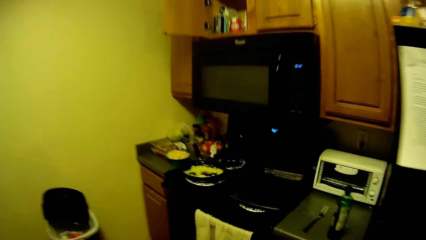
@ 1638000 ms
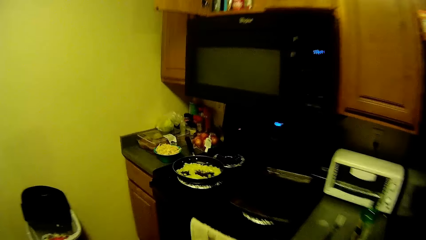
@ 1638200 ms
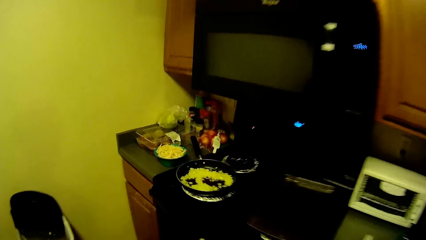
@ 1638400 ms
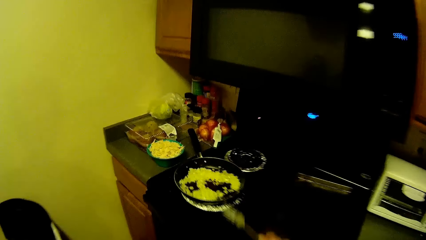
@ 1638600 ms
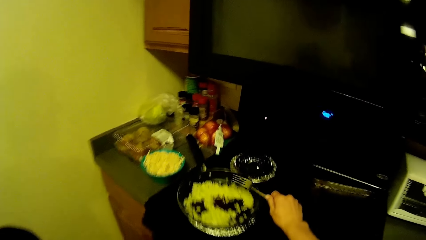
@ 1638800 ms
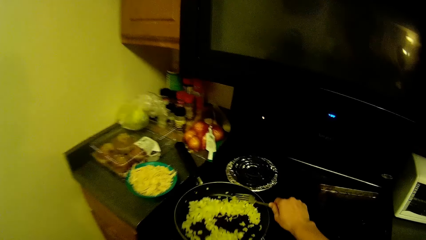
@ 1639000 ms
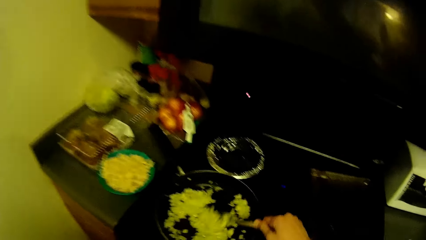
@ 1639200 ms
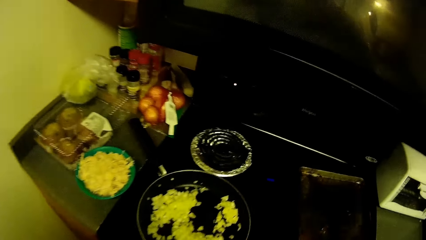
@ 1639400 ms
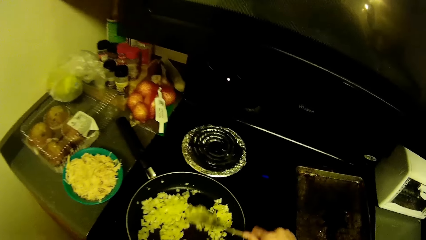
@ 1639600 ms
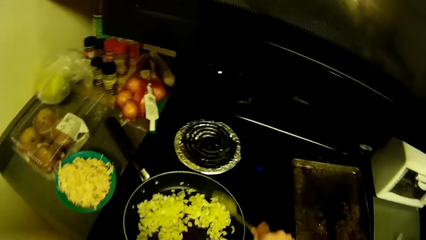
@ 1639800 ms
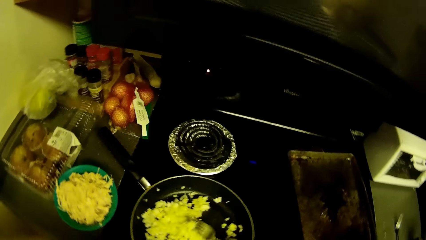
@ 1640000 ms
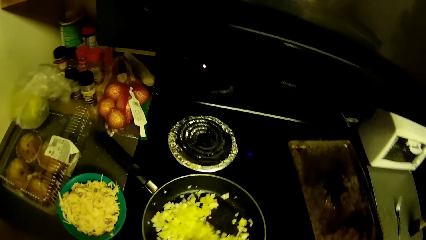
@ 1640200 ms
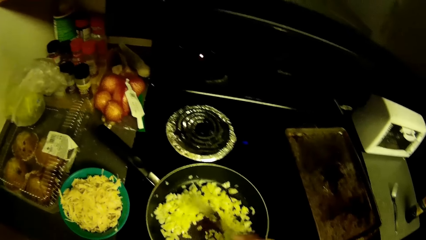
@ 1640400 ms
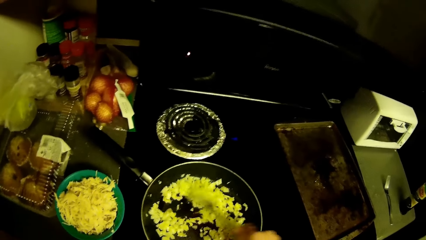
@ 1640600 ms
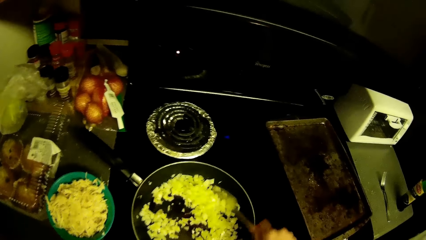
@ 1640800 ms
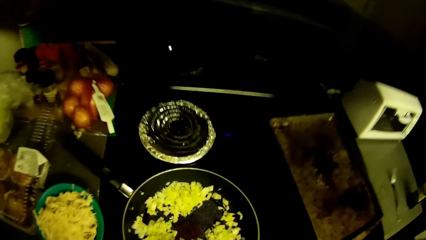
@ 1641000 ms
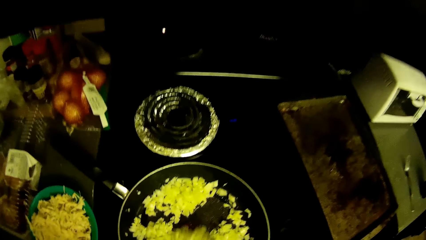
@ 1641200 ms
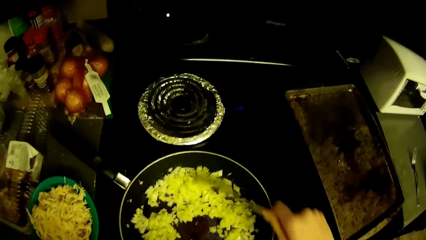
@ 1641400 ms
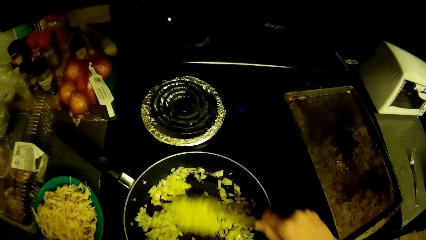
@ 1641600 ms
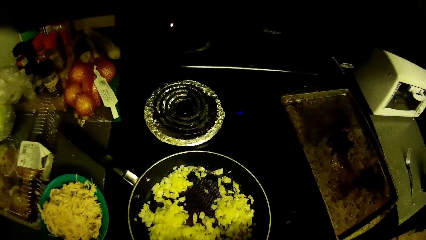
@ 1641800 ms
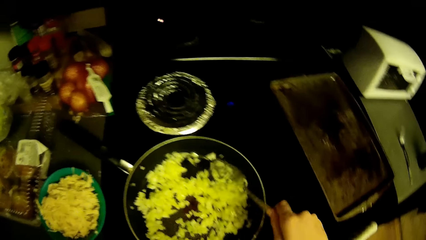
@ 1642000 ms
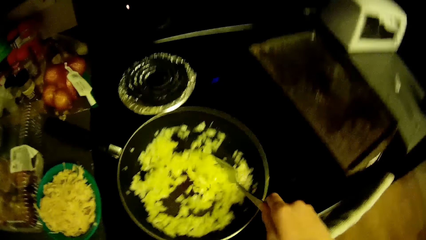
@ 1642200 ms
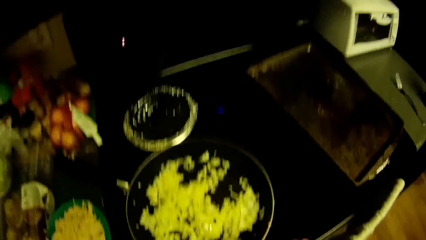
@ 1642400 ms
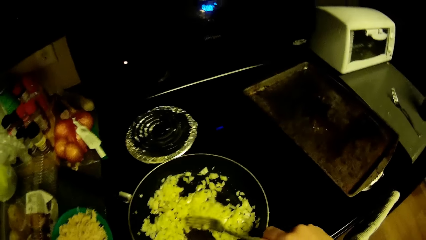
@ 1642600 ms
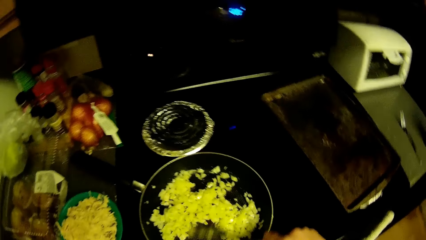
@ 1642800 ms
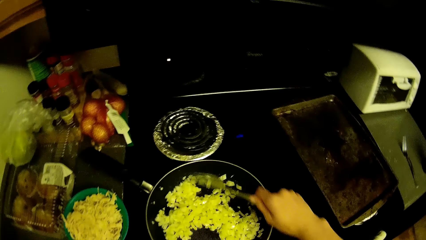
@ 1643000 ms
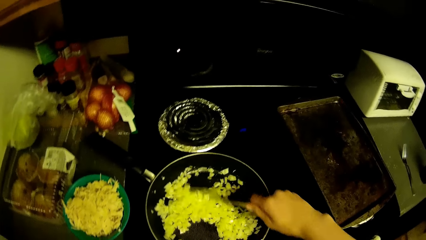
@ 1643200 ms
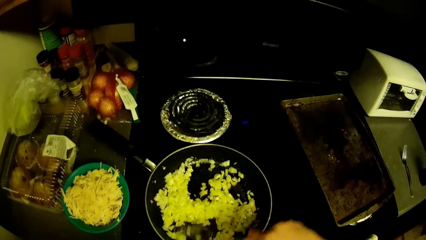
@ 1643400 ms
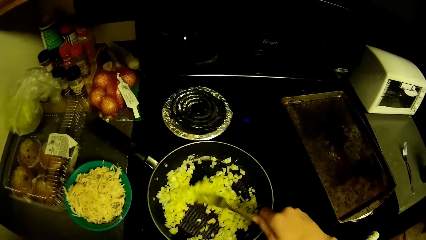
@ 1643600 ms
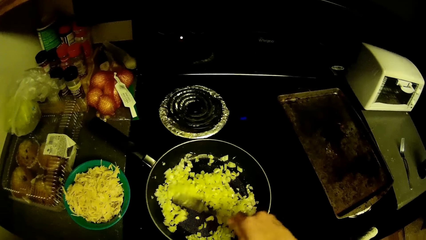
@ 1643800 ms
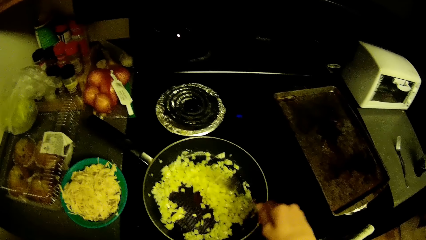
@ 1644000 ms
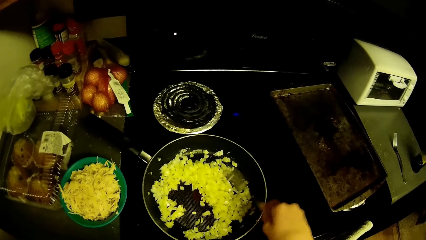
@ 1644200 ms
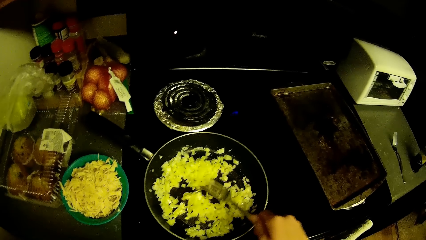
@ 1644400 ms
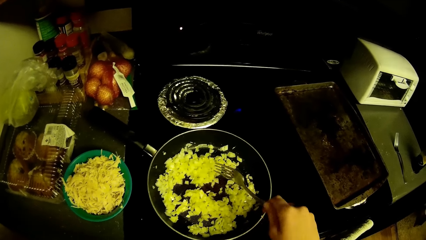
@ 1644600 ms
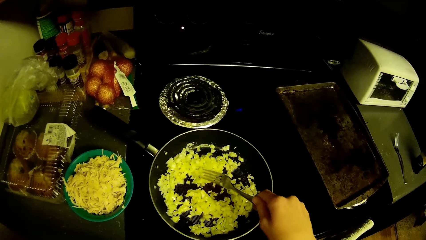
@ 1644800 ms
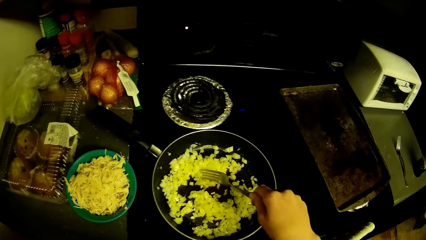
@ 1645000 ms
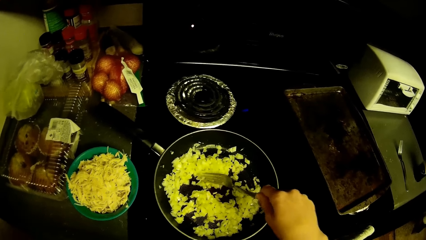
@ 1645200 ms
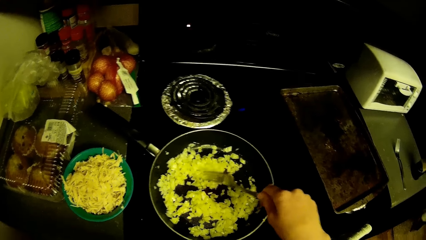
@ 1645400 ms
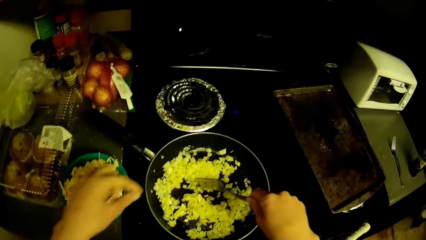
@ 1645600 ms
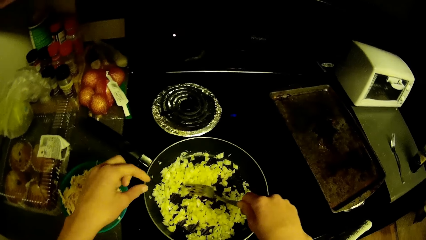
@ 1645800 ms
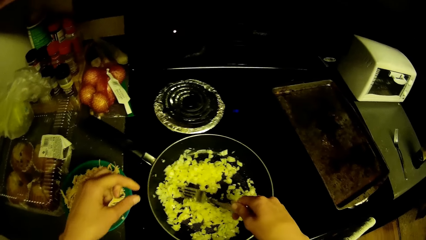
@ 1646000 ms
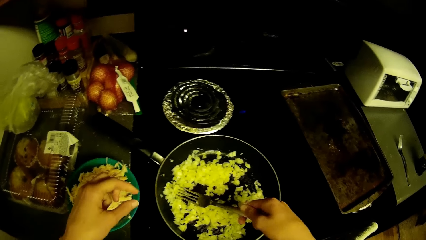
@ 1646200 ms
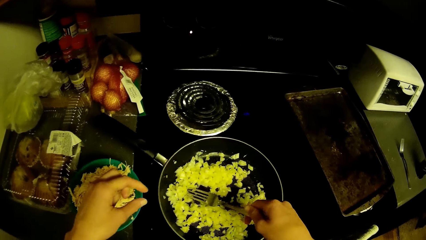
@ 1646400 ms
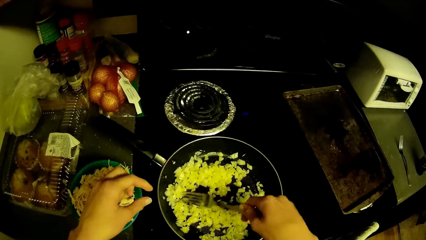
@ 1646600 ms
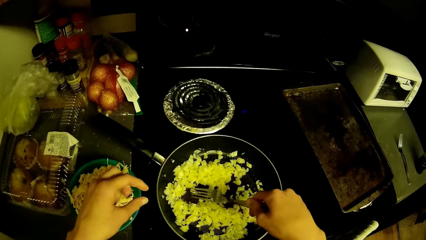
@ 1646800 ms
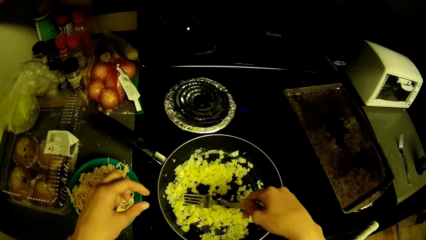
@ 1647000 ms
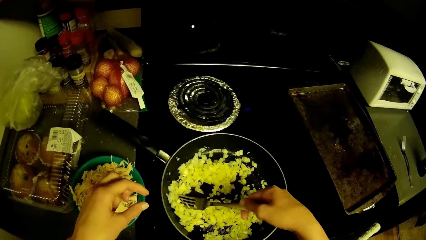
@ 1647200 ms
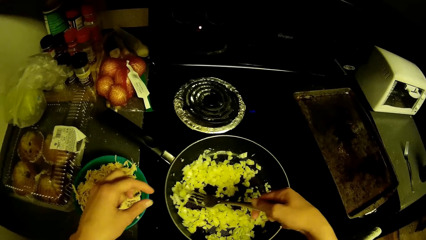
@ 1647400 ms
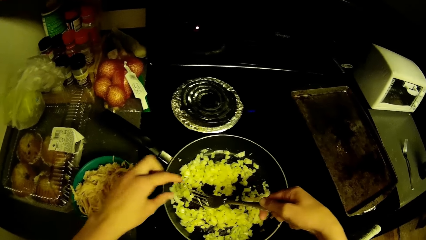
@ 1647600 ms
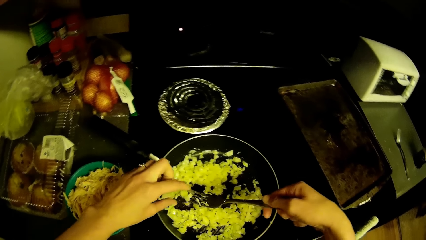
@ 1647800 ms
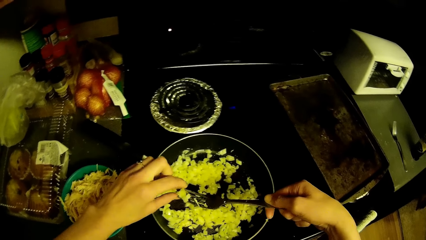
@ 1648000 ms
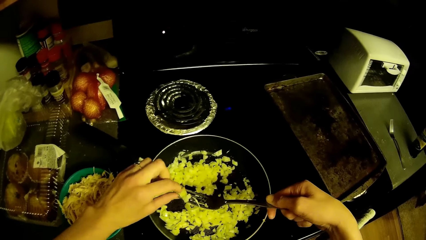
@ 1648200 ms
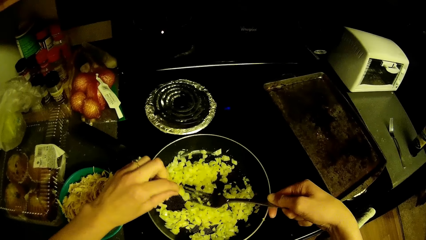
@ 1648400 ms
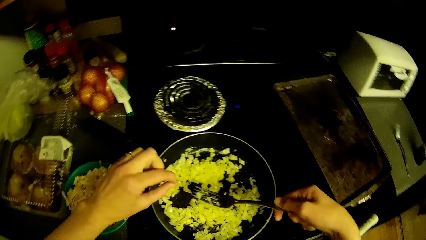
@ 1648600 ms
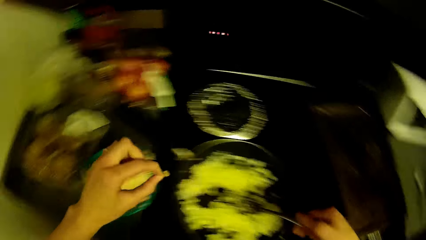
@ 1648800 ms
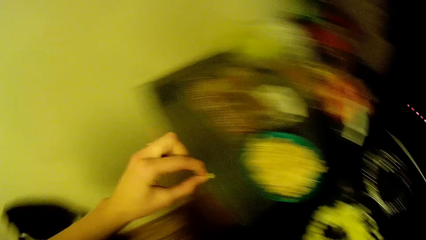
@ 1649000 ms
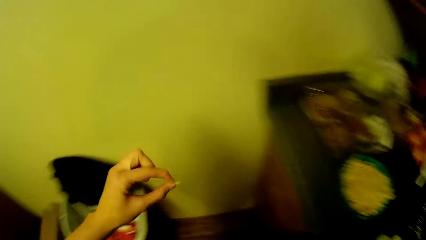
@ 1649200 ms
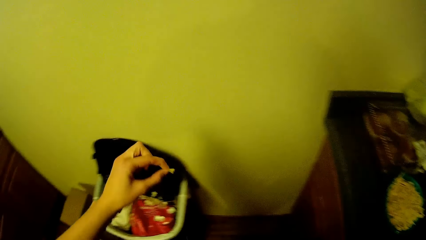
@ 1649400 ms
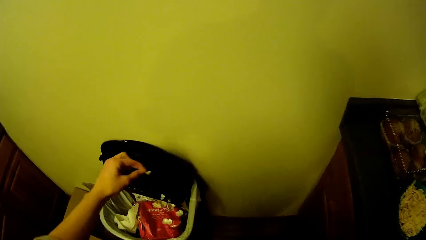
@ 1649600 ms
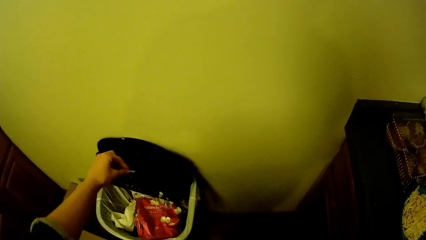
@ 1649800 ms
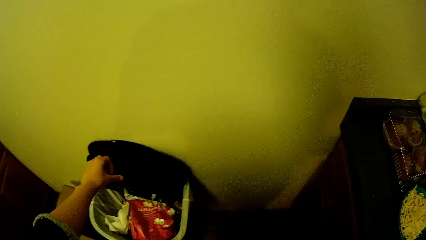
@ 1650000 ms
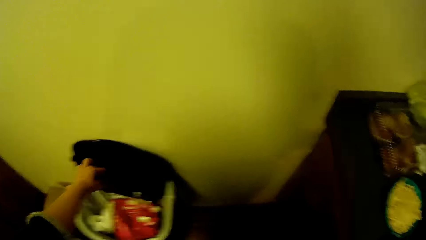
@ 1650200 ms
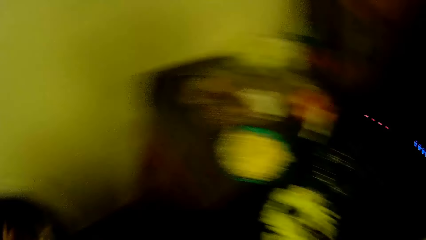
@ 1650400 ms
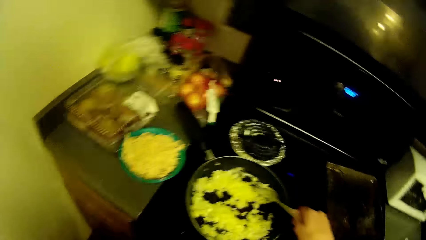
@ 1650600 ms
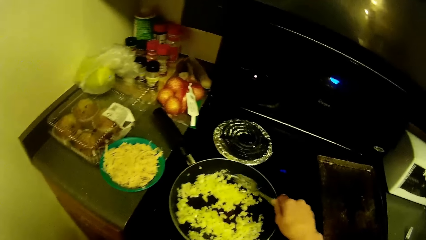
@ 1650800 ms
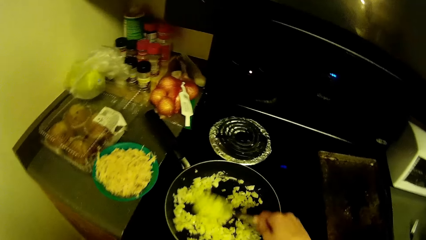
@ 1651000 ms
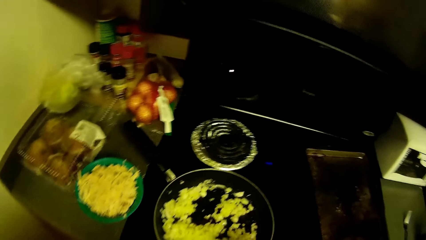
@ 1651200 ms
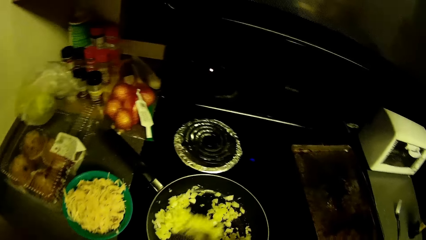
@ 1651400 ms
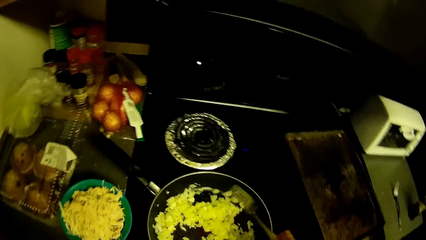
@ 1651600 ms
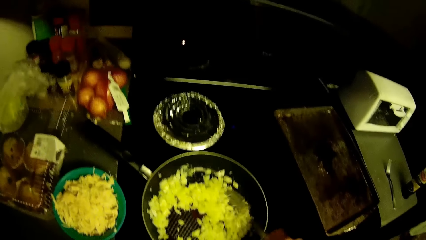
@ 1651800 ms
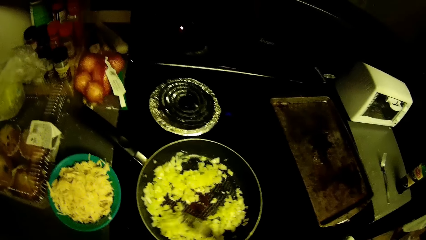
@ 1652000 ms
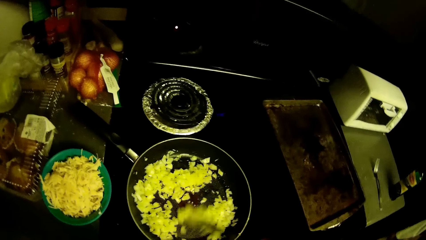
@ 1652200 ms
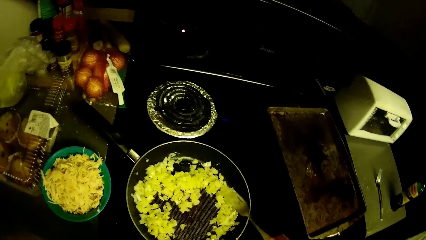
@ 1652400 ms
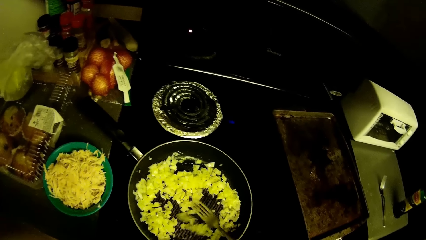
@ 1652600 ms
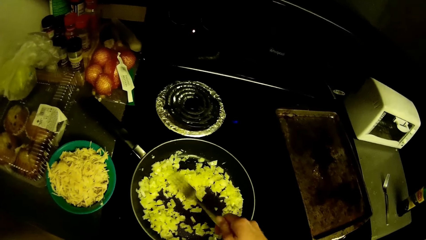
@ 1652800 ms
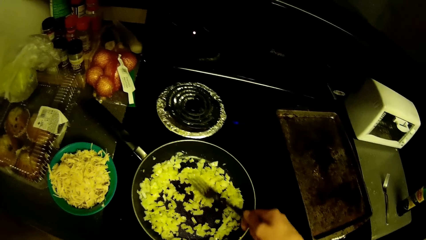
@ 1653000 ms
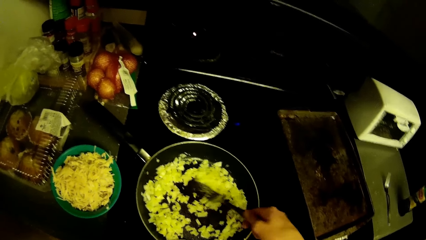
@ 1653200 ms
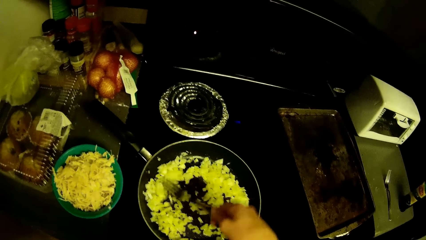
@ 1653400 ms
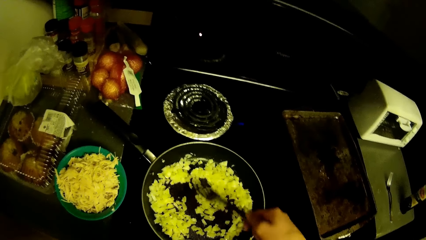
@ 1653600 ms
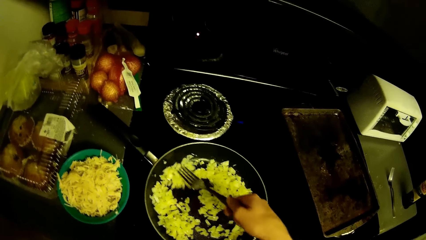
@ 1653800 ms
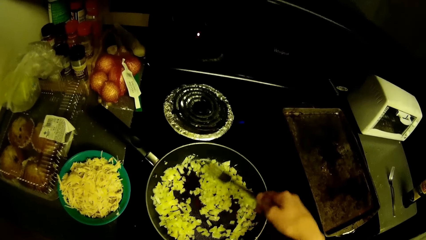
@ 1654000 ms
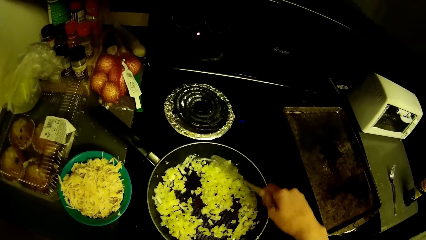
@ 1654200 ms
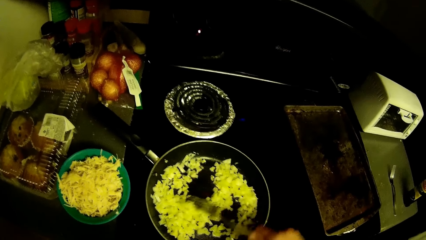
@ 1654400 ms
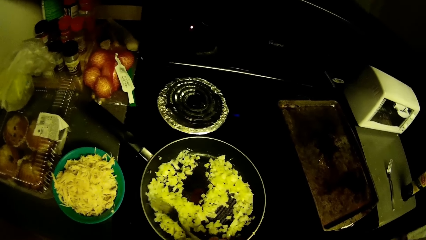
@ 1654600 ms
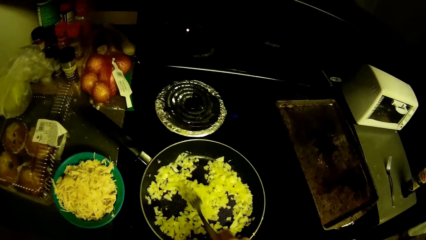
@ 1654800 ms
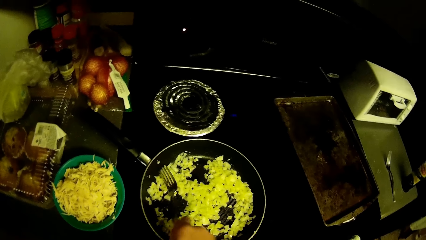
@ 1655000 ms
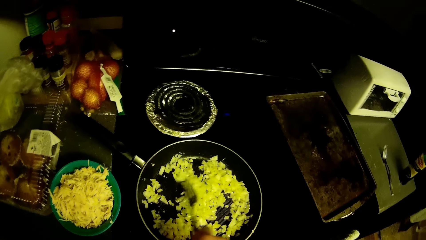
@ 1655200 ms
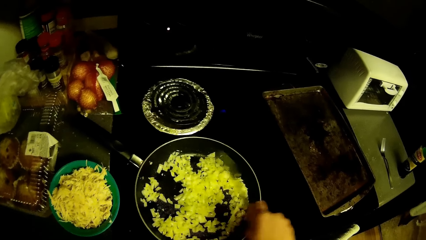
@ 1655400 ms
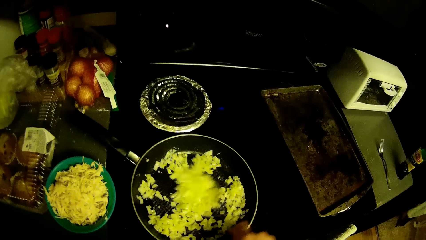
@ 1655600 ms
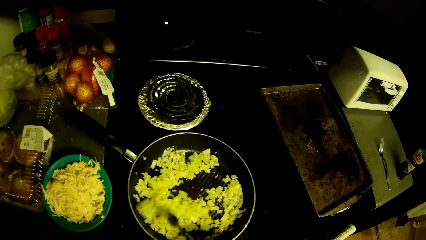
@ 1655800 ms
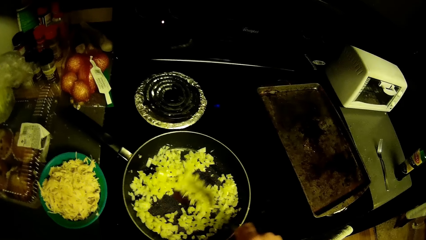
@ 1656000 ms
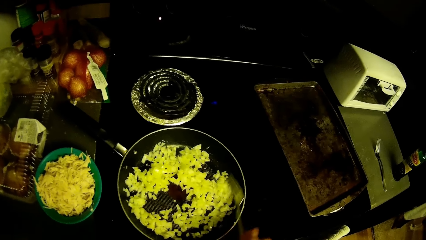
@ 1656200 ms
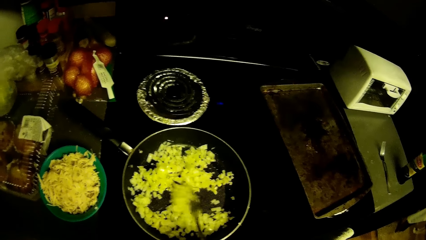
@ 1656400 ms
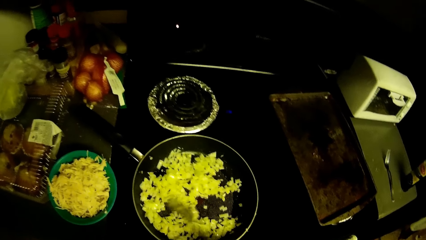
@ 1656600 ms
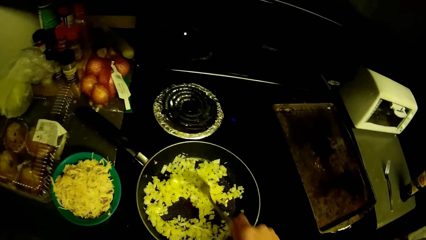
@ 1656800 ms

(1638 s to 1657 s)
The camera wearer stirs chopped onions in the frypan on the cooker with his hand. He picks a dirt from the chopped onions in the frypan on the cooker with his hands. He places the dirt in the kitchen bin with his hand. He stirs the chopped onions in the frypan on the cooker with his hand.
